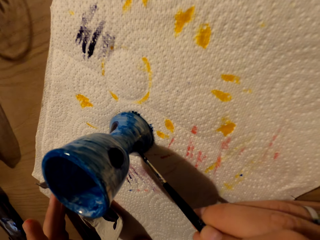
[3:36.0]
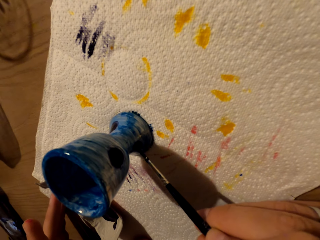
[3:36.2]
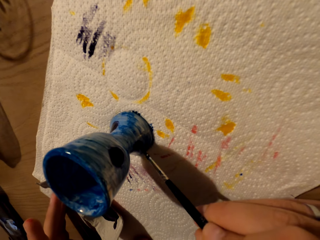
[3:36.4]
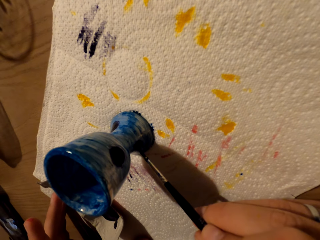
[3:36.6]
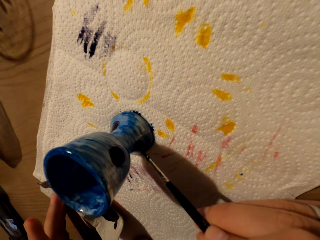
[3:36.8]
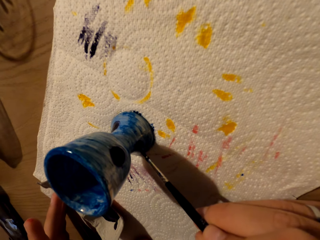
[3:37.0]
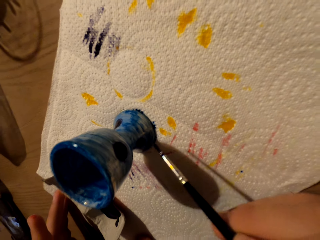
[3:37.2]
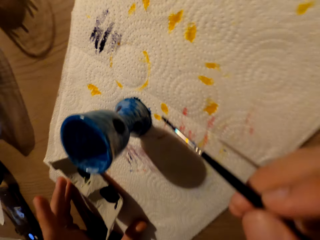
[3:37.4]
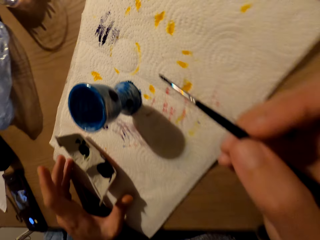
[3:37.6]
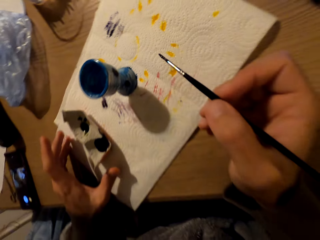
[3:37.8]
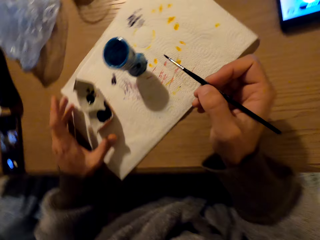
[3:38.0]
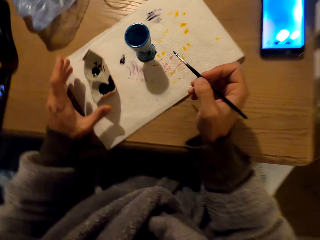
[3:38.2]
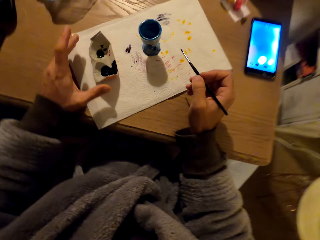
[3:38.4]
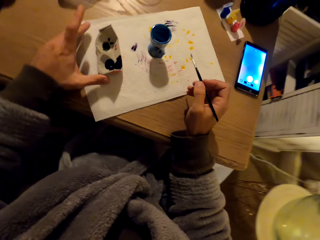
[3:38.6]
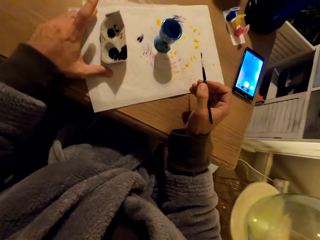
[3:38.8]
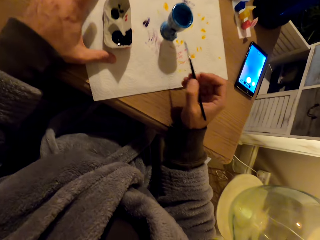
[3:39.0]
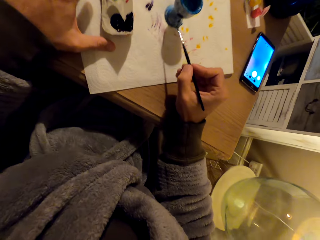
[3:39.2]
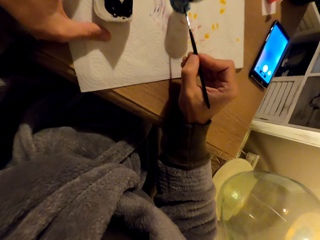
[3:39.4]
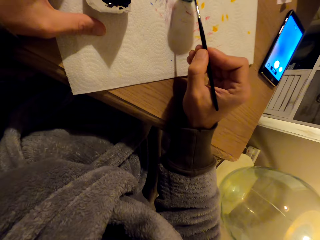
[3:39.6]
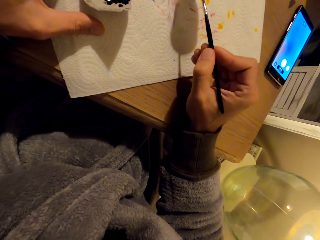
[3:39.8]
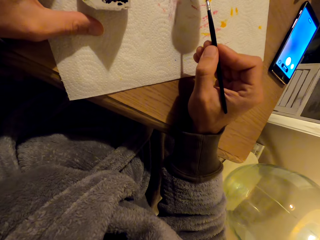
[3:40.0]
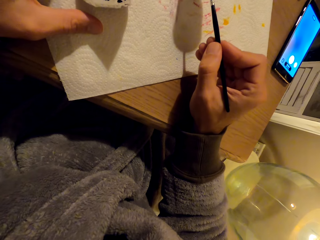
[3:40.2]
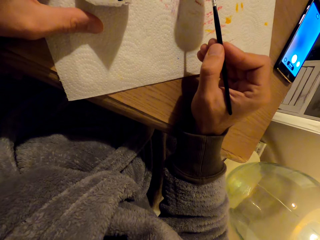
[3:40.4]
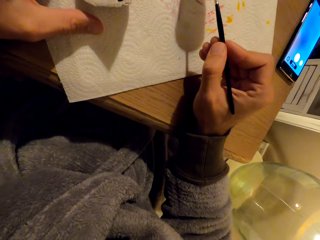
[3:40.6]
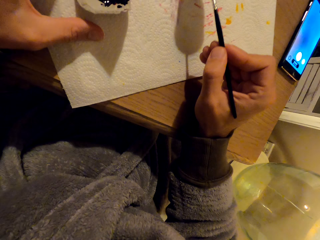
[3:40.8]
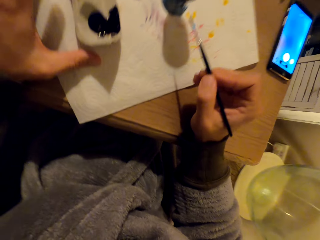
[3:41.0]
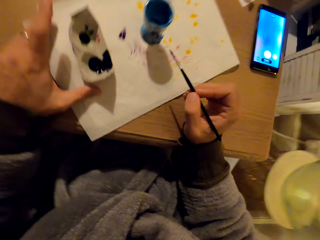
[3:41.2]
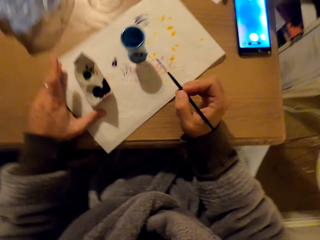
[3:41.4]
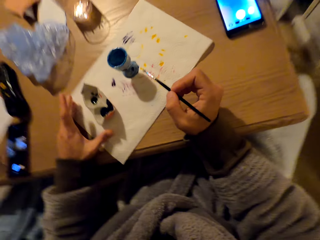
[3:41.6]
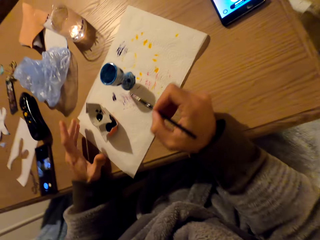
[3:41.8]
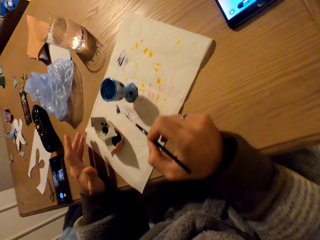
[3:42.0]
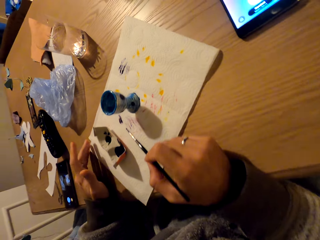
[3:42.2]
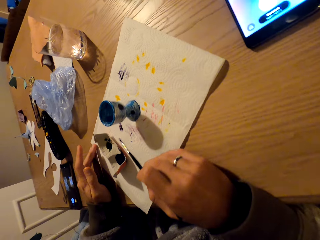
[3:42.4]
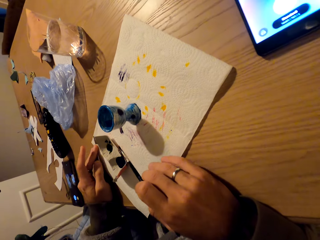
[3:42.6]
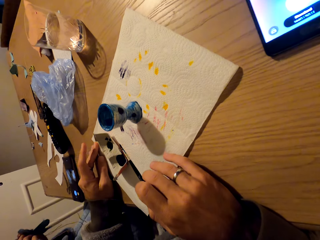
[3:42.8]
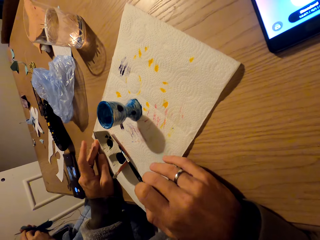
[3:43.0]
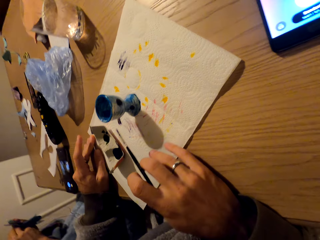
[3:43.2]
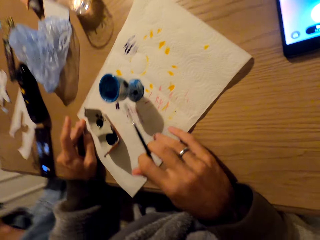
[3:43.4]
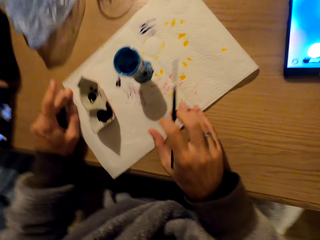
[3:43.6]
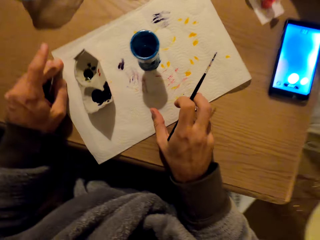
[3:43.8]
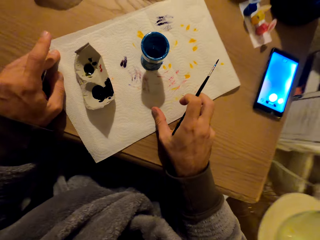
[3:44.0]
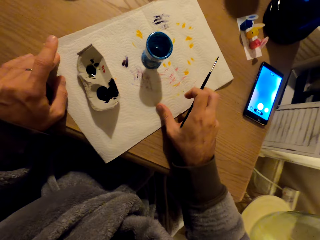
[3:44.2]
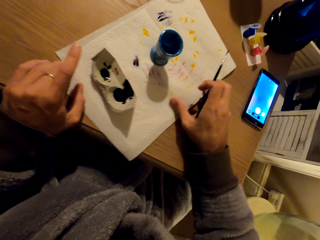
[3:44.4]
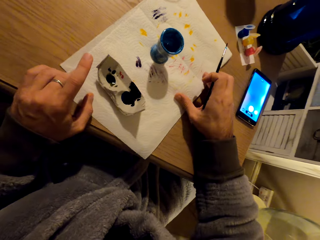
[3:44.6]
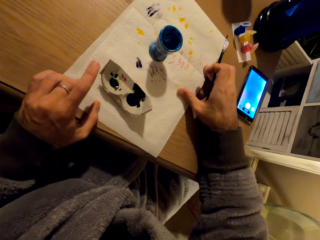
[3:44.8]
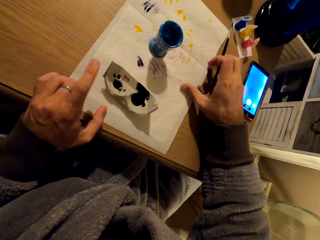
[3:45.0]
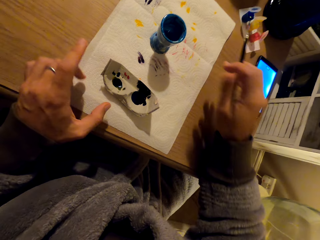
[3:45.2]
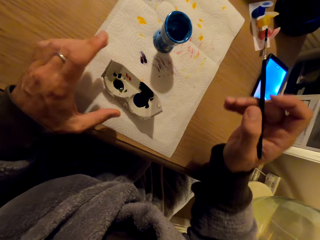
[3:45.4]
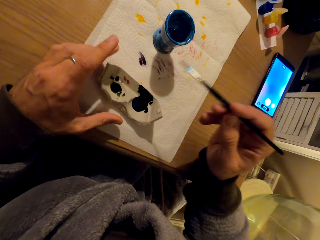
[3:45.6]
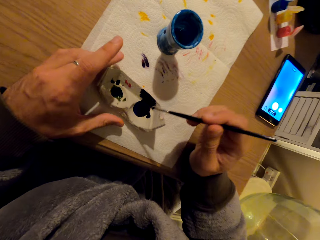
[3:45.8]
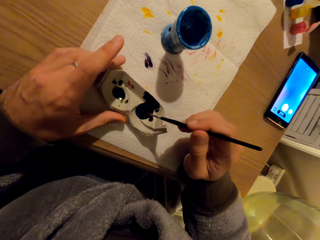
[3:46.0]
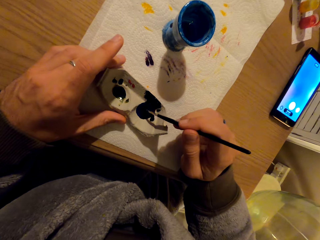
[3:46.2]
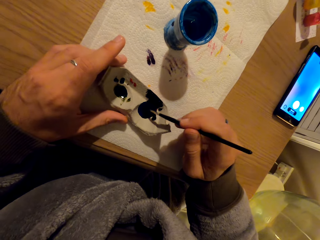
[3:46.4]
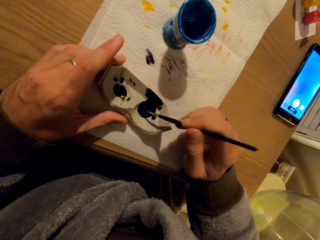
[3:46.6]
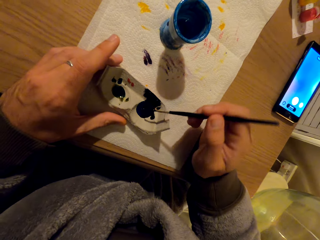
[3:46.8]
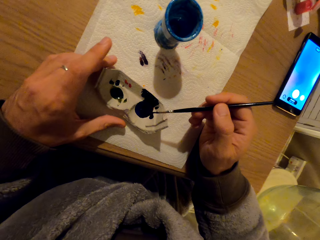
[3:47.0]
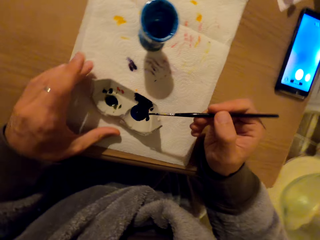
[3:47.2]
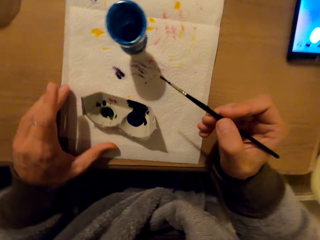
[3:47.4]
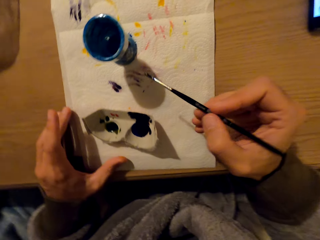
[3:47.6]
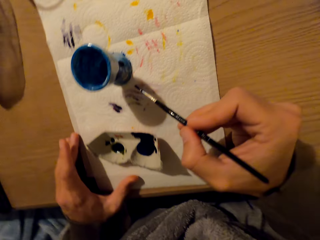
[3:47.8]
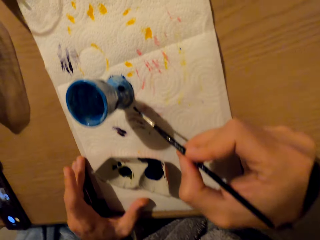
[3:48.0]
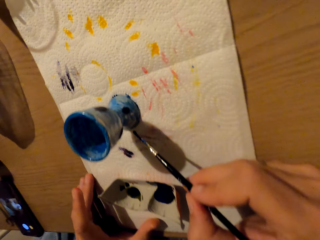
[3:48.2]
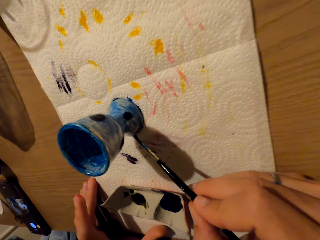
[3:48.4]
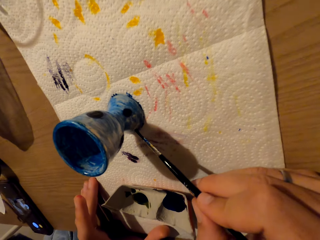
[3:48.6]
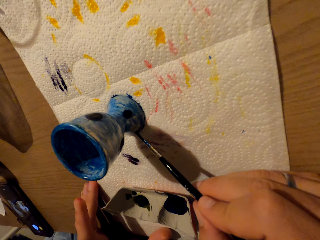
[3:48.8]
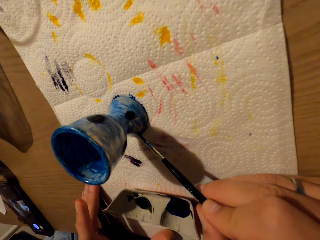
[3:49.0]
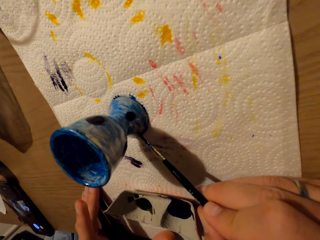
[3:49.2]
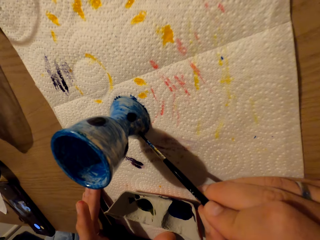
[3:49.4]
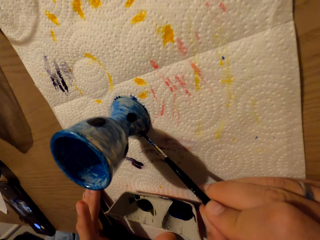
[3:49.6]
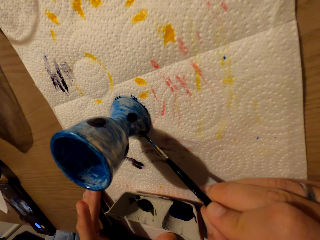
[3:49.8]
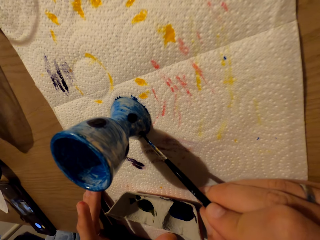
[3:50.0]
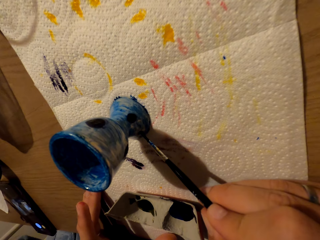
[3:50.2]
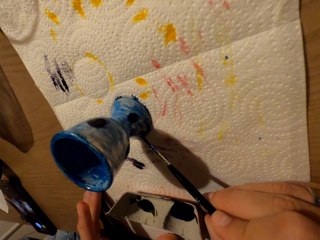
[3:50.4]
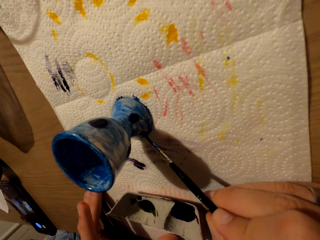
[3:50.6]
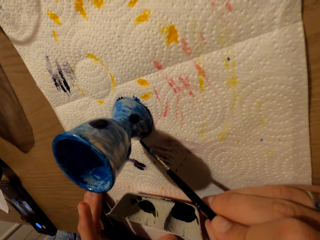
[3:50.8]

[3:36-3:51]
The camera wearer paints. They stare at the pot. They coat the pot with paint. They look at the pot. They rotate the paper towel. They dip the paint brush in the paint. They paint with the brush.

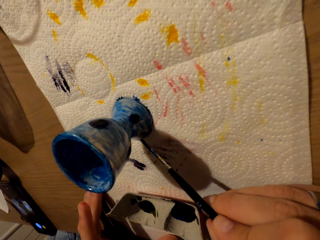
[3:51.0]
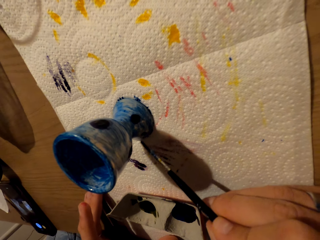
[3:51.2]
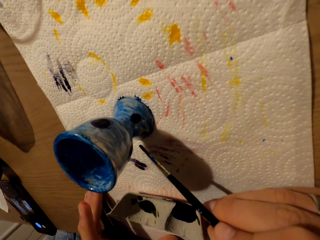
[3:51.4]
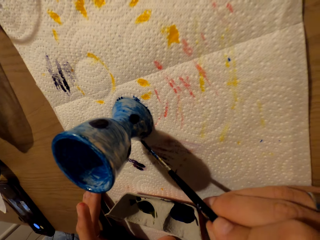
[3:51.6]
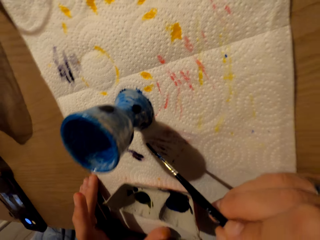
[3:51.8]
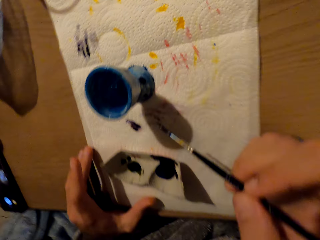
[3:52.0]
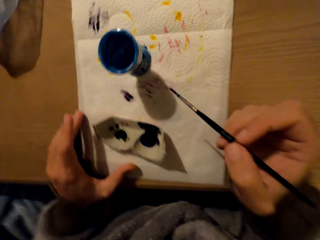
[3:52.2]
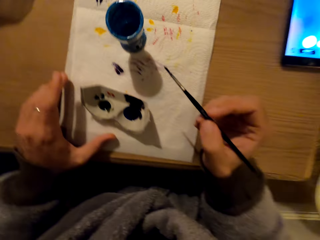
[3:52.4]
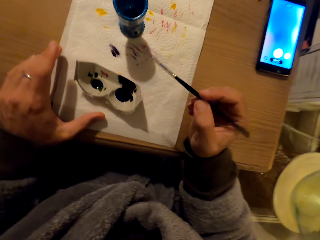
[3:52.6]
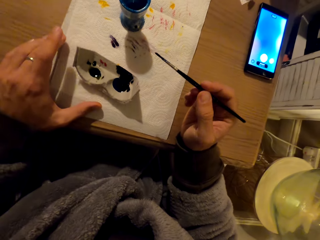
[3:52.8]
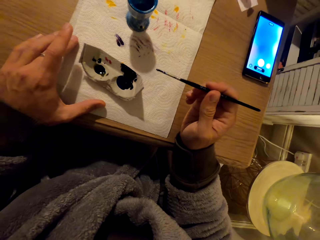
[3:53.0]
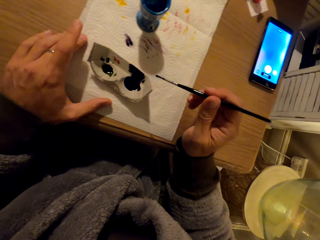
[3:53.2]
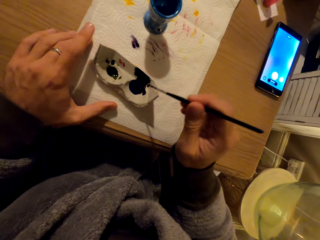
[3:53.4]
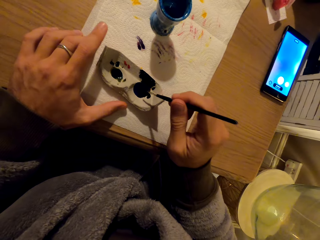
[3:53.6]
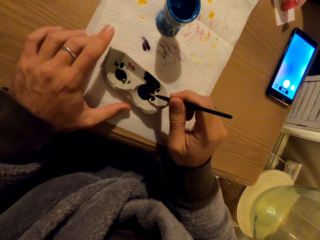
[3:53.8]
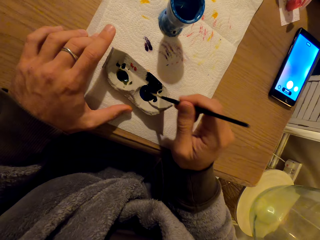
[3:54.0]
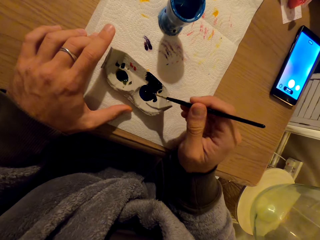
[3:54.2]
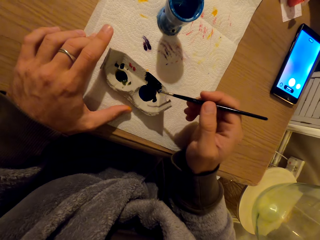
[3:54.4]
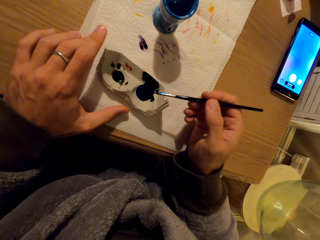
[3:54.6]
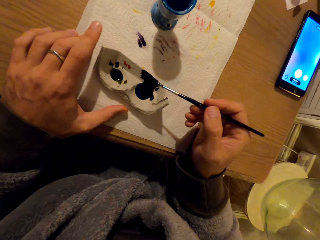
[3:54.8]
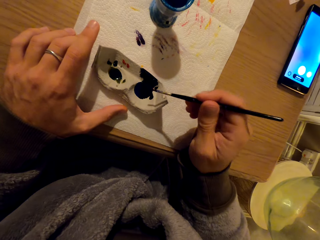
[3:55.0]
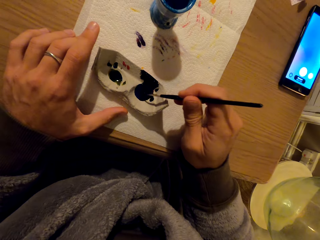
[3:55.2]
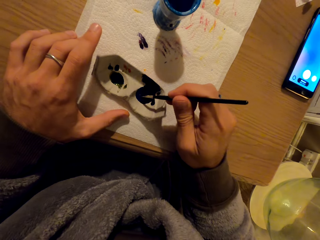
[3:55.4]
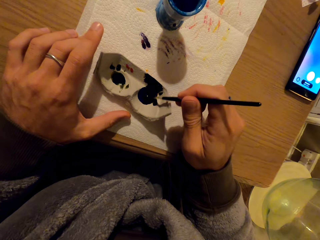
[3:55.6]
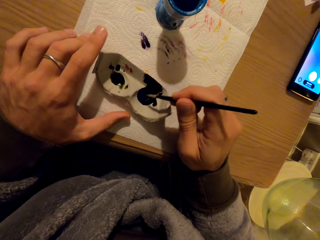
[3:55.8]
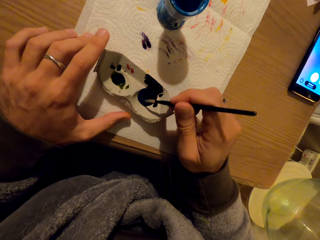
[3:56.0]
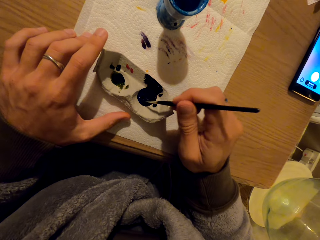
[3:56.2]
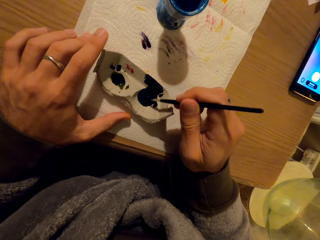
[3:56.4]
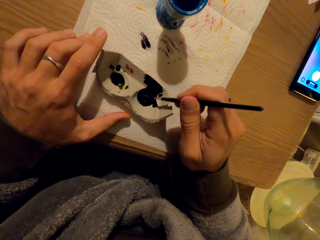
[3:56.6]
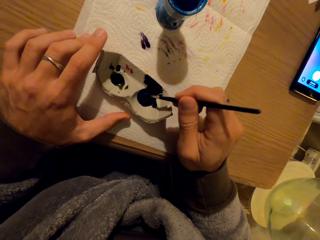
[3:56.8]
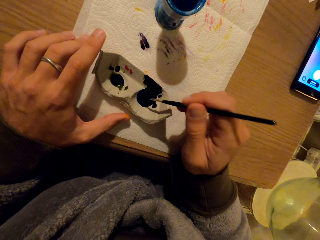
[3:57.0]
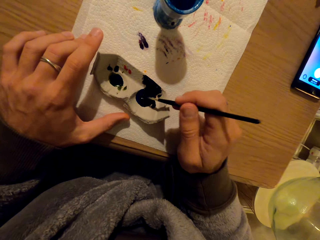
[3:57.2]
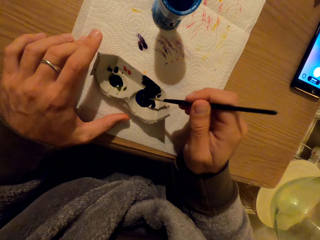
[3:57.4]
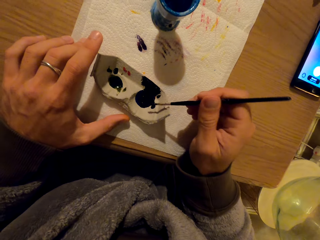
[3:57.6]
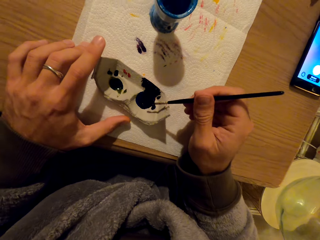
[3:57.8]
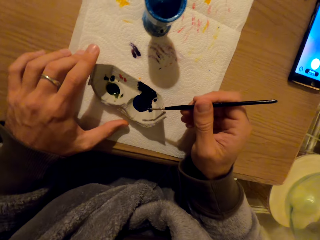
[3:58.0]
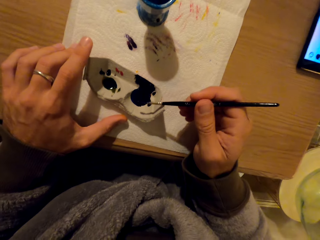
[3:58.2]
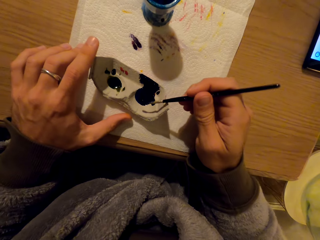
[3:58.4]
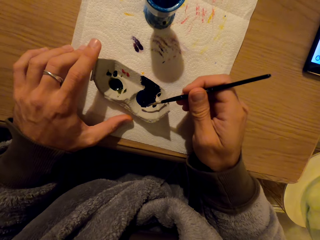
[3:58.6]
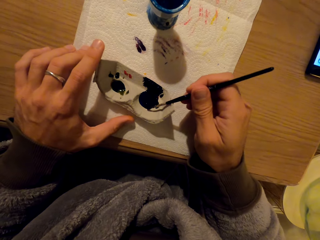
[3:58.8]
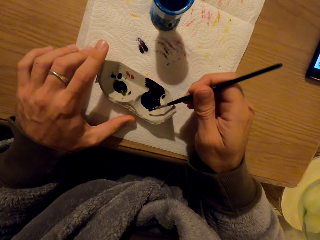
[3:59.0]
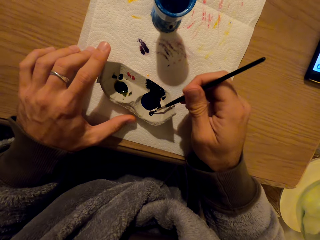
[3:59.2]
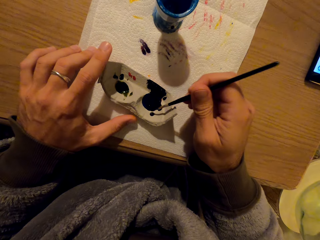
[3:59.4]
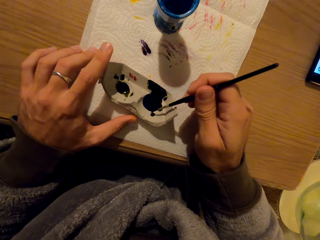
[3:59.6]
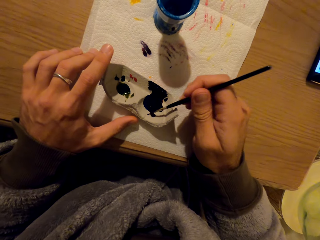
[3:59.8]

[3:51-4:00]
The camera wearer looks at the pot. He holds the paint brush with his right hand. He mixes the paint with the brush. He dips the paint brush in the paint. He removes excess paint on the brush.
